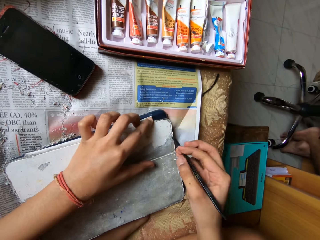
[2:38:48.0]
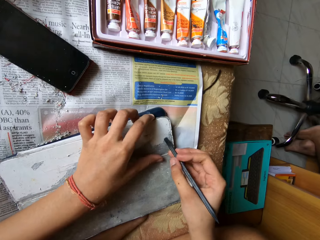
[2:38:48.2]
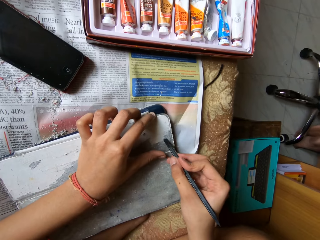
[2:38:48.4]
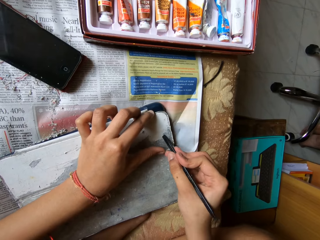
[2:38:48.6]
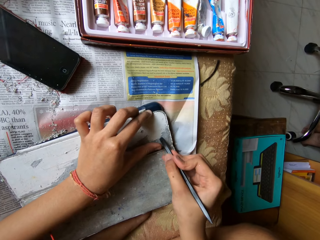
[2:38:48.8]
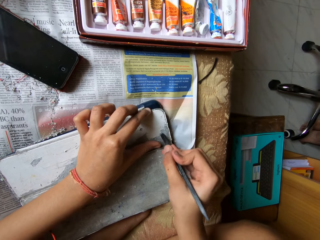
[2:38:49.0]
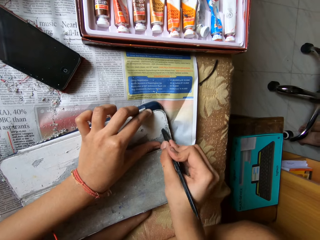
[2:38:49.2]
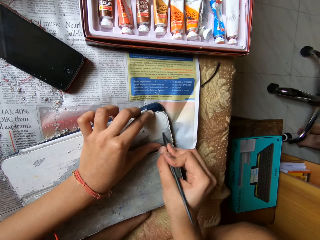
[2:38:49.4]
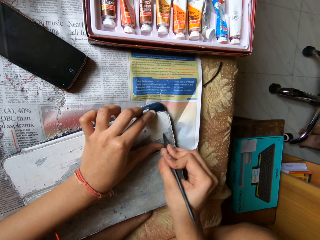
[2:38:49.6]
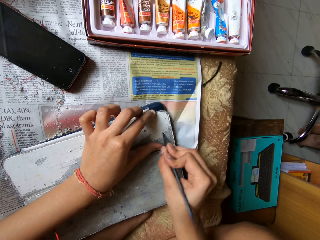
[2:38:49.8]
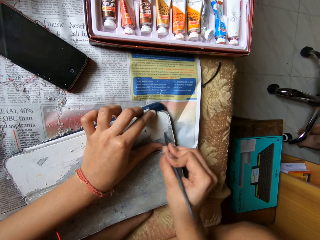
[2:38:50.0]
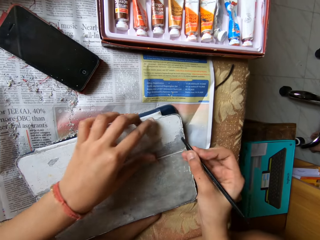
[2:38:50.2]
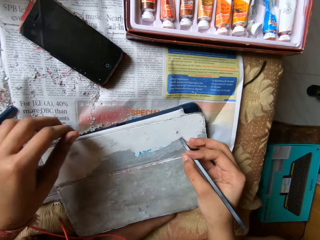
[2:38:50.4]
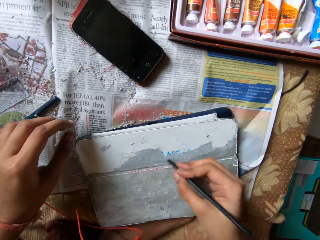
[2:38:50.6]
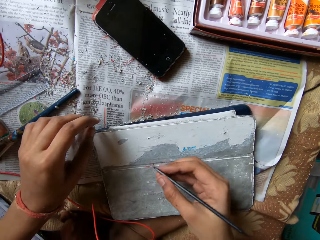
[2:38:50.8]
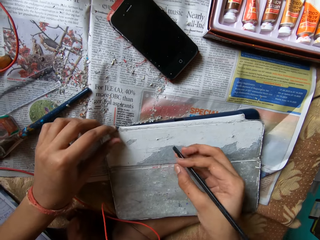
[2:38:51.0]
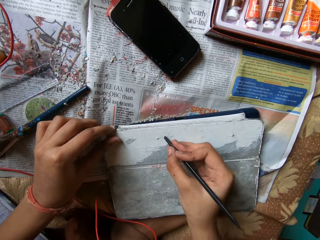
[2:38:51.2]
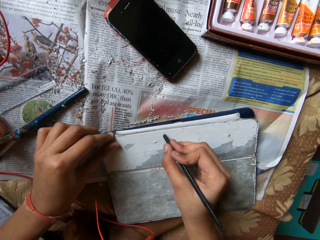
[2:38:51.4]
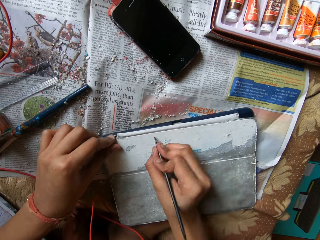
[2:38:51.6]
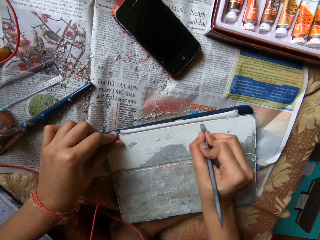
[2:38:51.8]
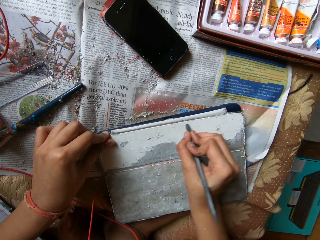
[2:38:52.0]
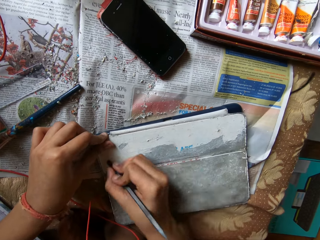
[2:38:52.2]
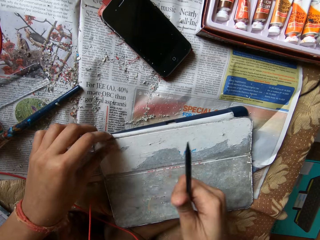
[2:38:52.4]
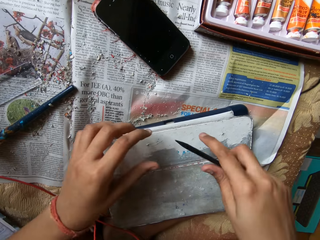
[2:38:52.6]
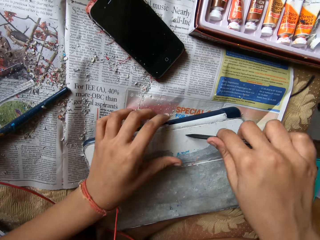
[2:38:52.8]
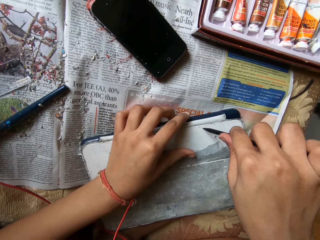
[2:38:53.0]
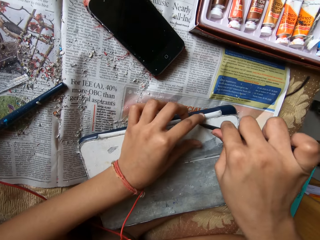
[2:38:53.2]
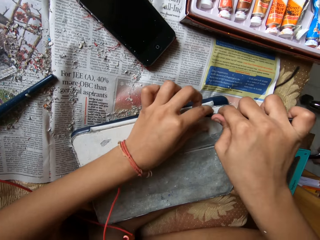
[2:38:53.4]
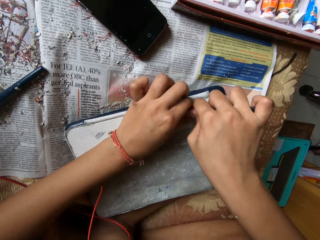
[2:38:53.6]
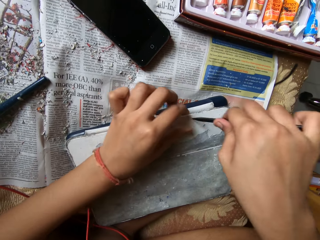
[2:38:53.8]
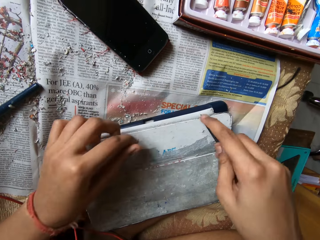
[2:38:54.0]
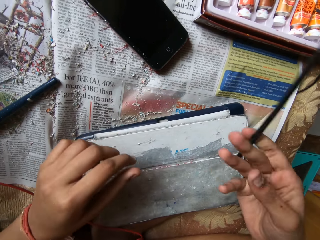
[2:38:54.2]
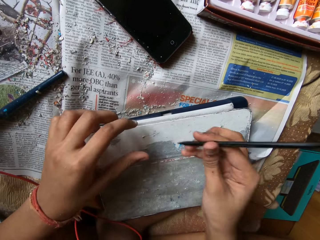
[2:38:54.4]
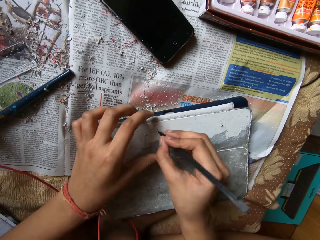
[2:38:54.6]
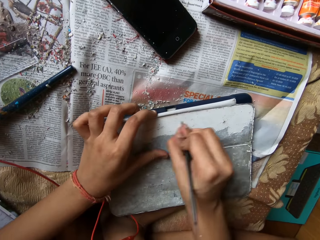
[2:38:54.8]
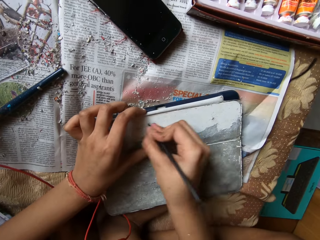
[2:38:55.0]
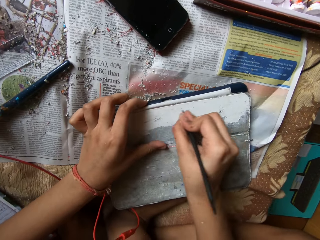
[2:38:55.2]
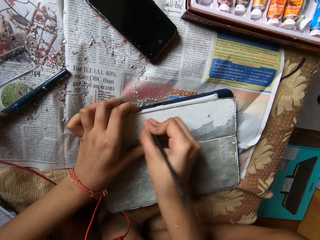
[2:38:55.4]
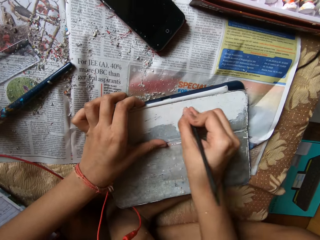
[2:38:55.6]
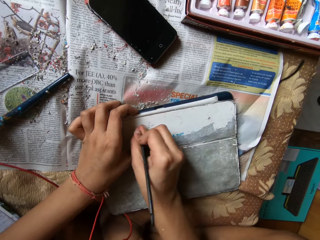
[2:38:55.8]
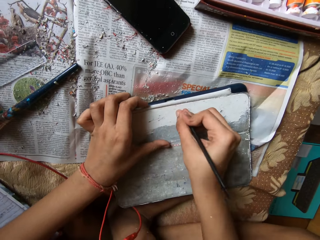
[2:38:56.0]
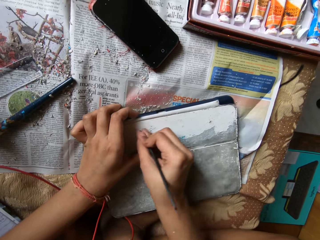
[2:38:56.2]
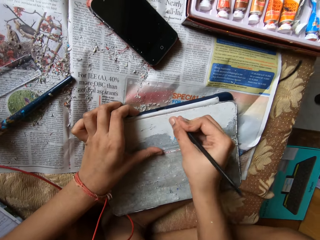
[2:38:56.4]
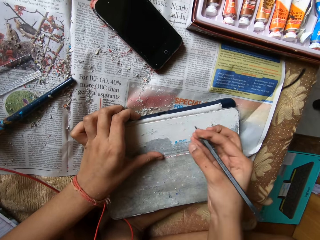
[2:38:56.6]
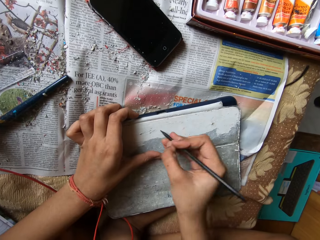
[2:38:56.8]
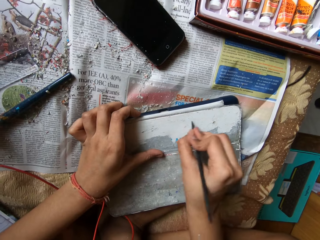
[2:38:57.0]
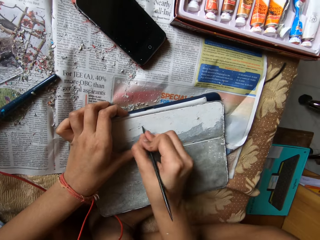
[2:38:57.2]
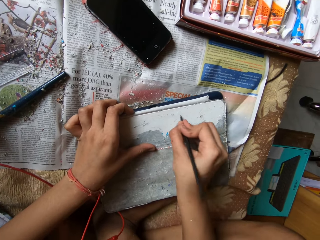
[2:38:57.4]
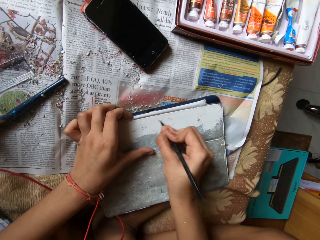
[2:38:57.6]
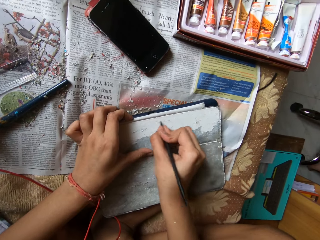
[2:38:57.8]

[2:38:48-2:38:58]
The camera wearer moves the left hand. They hold the board with the left hand and scrub the board with a pen.

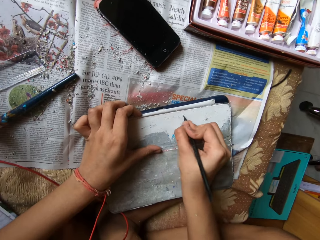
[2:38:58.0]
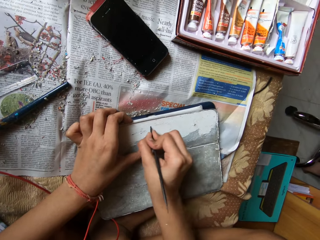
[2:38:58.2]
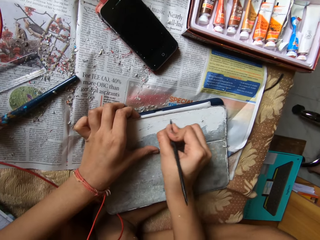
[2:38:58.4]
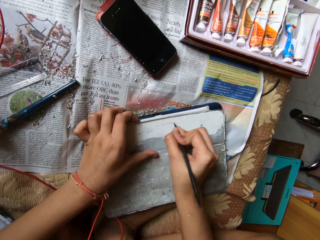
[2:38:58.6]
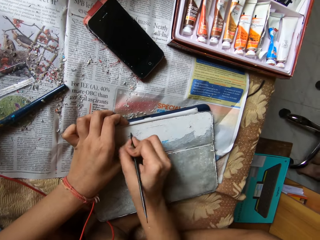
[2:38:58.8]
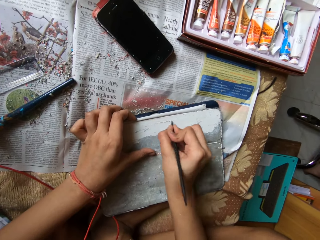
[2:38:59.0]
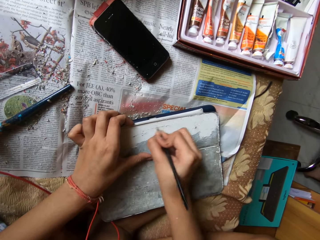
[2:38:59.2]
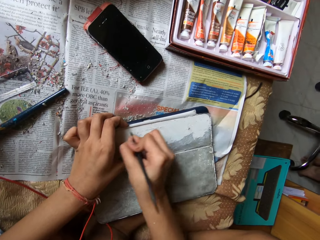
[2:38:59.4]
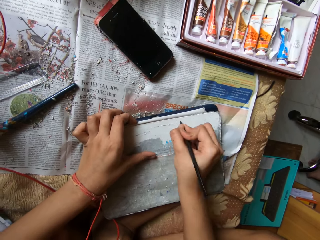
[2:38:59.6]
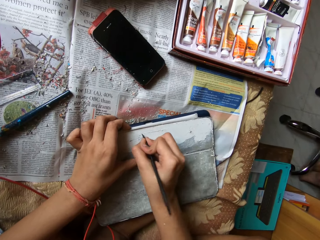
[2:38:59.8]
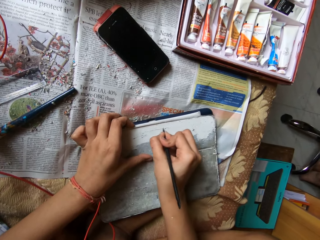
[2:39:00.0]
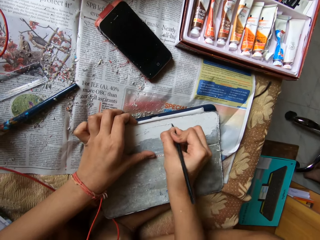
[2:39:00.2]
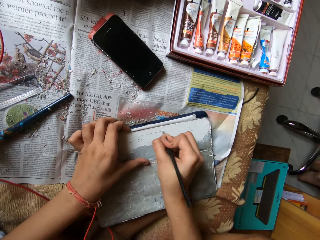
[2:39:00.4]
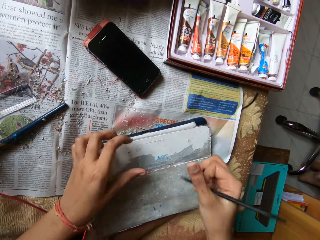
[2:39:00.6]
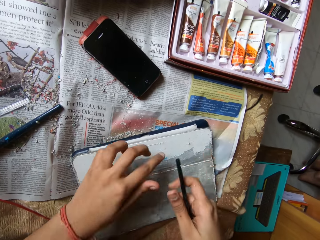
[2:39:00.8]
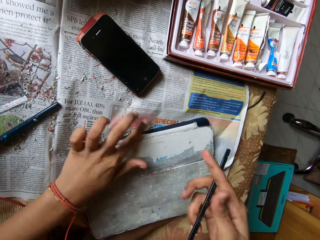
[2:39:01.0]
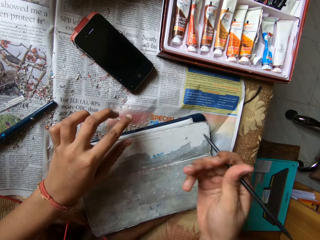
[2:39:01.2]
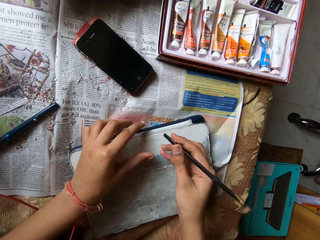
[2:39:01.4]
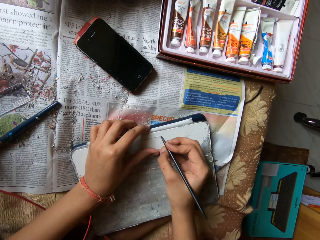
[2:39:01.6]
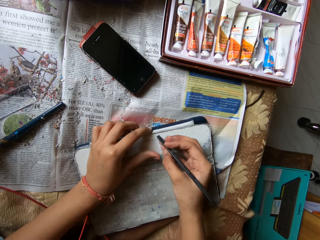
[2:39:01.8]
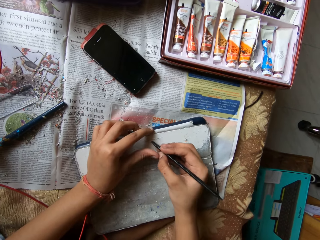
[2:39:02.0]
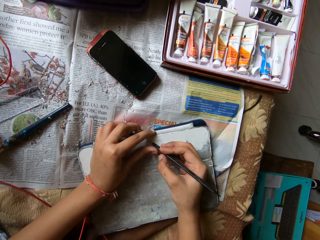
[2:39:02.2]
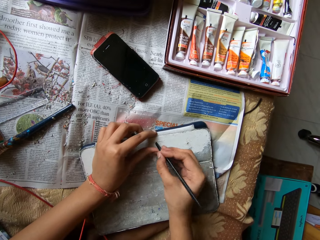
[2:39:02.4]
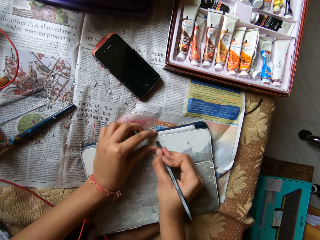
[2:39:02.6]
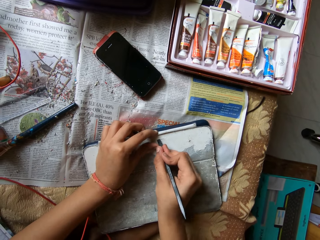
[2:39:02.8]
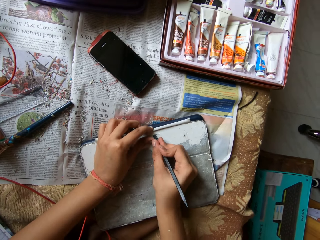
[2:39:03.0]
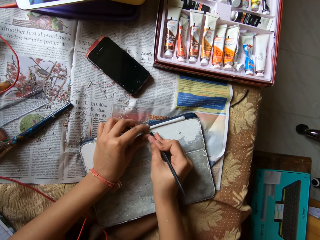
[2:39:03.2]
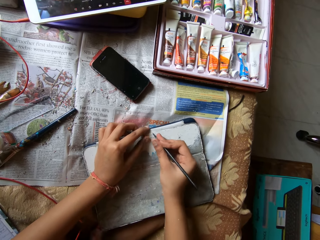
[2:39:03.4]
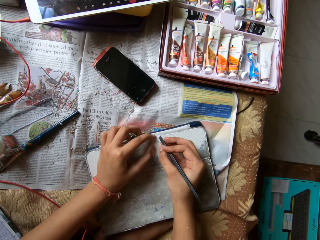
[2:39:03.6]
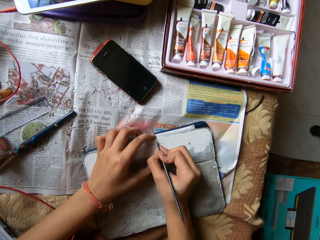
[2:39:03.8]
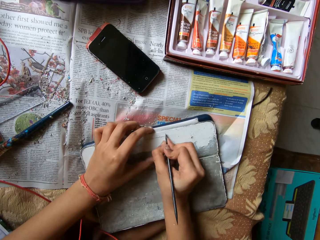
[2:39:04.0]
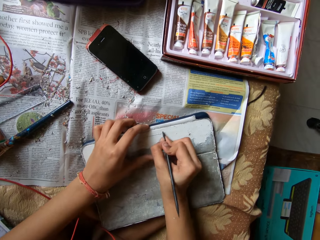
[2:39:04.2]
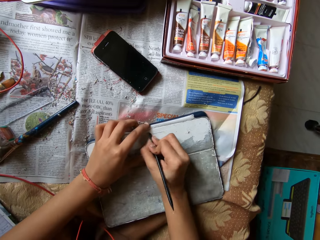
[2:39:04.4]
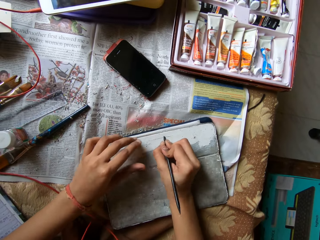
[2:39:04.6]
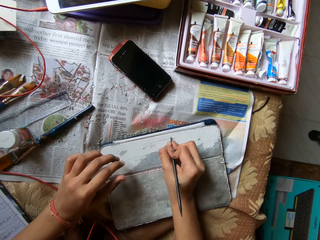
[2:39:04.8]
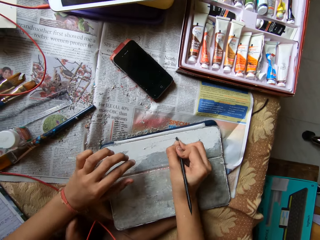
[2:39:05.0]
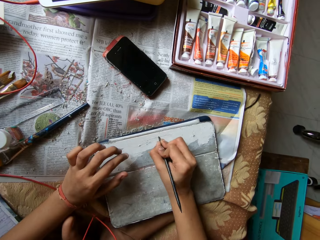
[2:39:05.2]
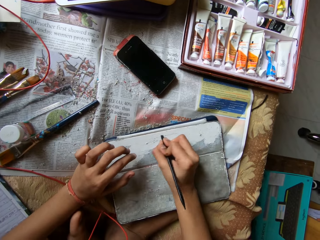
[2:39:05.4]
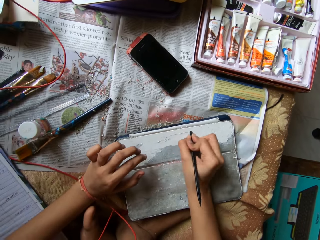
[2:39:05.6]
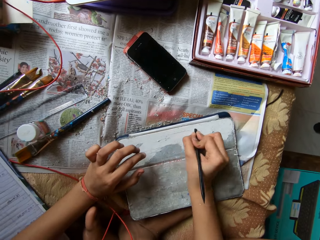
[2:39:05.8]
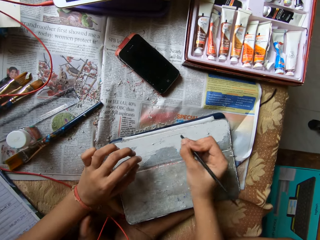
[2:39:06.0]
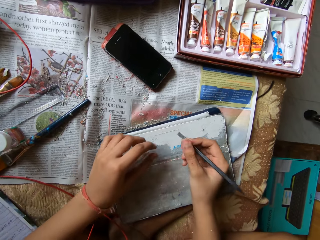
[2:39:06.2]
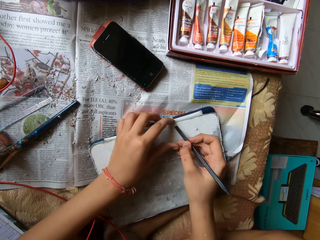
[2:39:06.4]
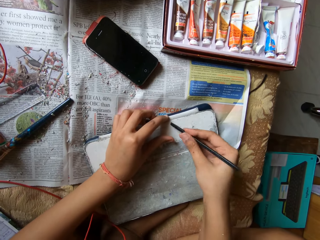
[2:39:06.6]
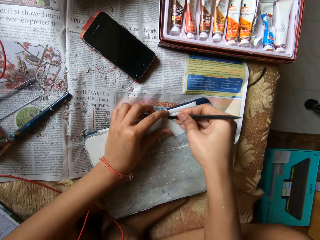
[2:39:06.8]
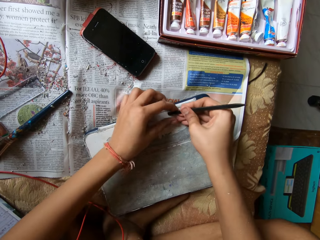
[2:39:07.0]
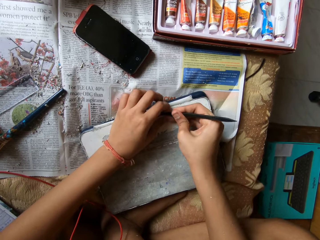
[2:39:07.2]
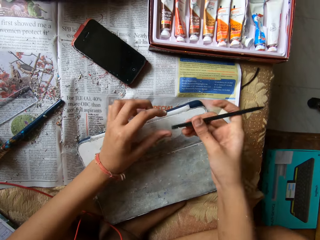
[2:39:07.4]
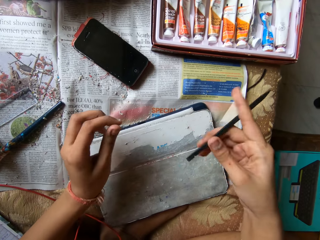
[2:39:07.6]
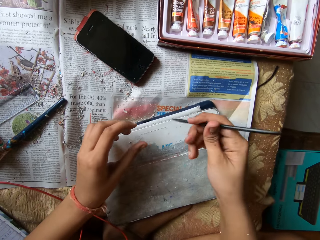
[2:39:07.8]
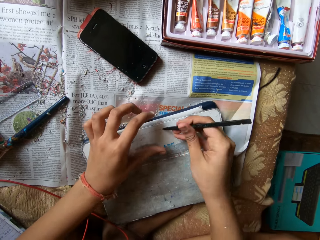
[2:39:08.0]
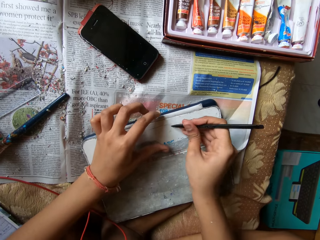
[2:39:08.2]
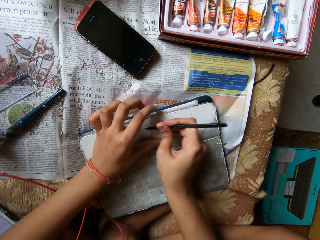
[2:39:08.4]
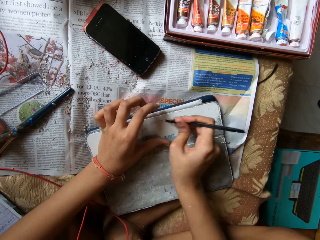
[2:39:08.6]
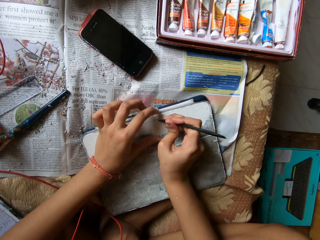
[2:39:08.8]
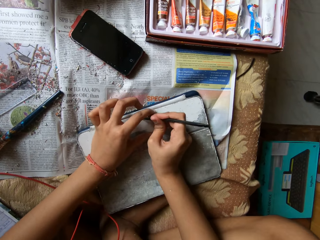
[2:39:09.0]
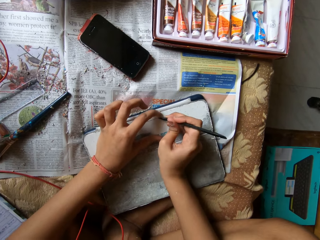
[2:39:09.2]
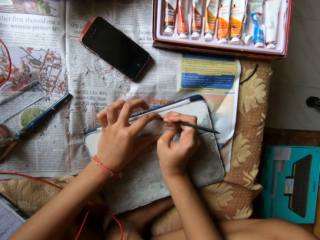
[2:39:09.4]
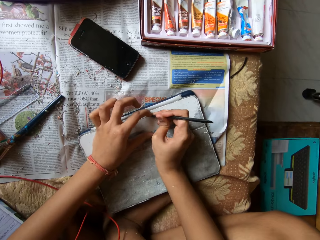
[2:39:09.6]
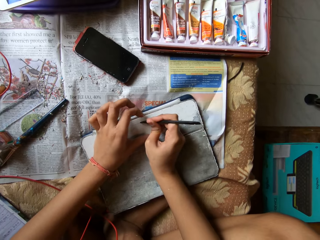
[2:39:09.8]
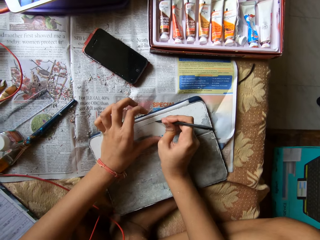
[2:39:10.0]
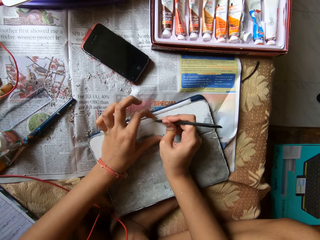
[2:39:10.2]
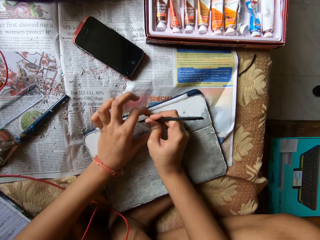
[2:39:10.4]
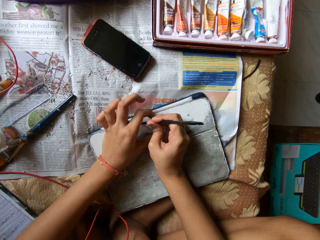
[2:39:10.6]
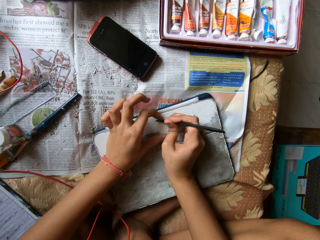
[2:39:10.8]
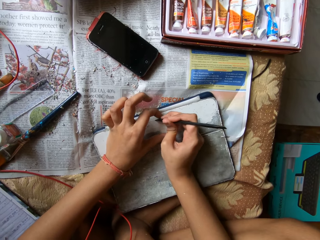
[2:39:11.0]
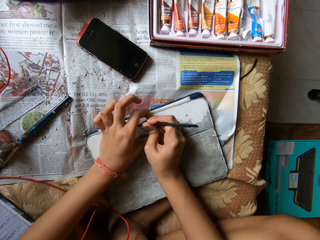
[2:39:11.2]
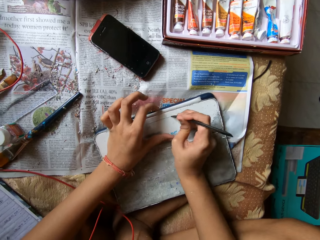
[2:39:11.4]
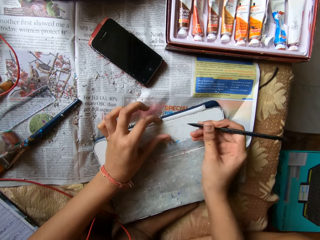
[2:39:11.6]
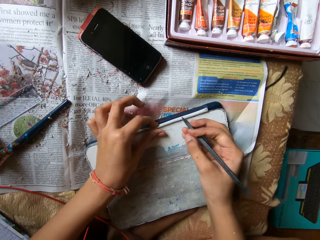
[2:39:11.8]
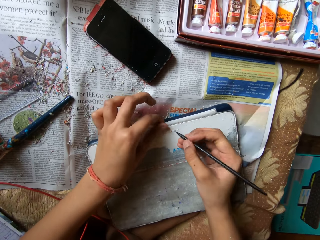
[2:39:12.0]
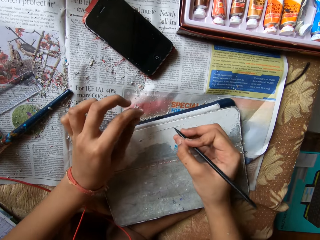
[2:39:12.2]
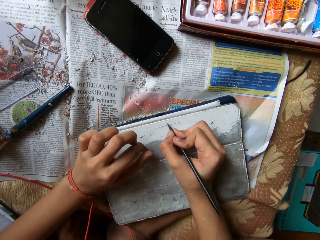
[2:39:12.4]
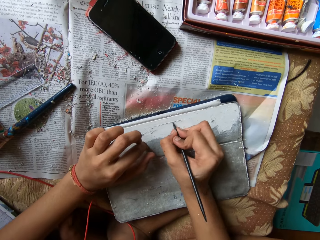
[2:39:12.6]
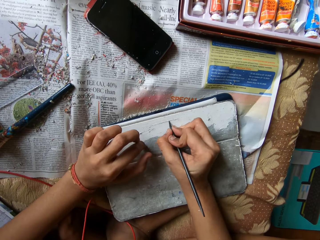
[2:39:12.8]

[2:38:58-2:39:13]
The camera wearer wipes the phone tab pouch or board on the bed with her left hand. She scrapes the phone tab pouch with the scraper pen in her right hand. She holds the board with her left hand.
